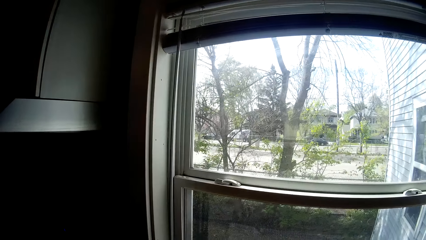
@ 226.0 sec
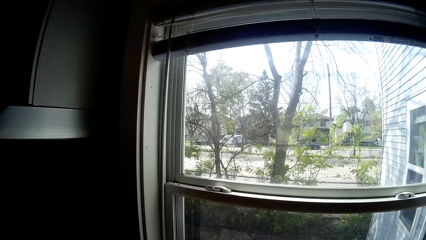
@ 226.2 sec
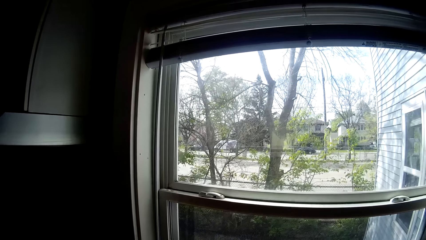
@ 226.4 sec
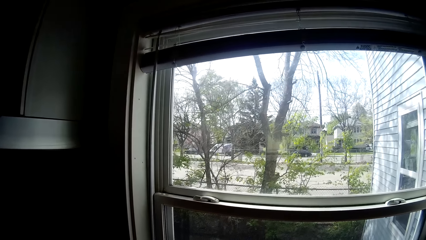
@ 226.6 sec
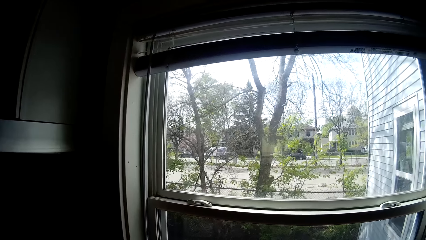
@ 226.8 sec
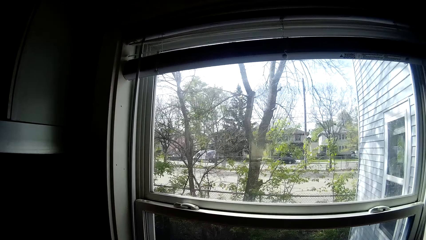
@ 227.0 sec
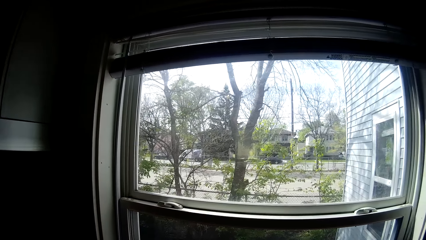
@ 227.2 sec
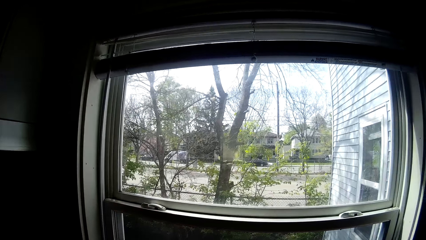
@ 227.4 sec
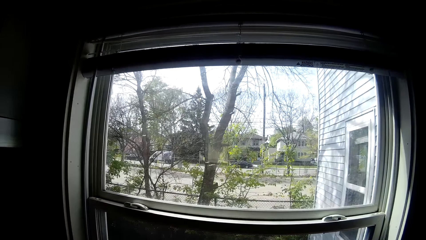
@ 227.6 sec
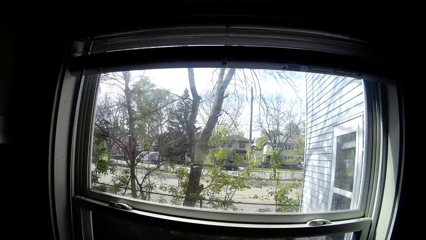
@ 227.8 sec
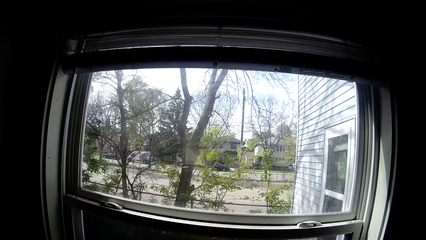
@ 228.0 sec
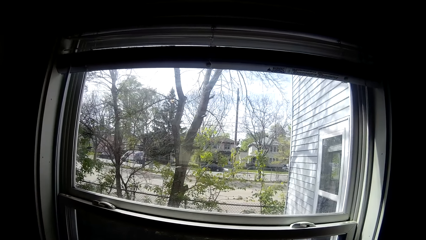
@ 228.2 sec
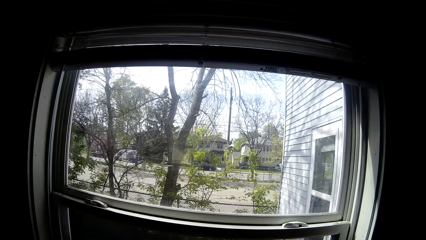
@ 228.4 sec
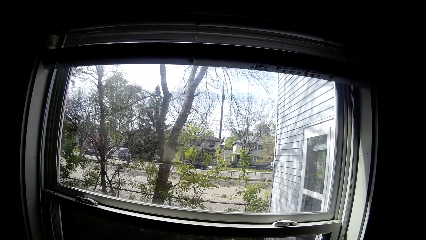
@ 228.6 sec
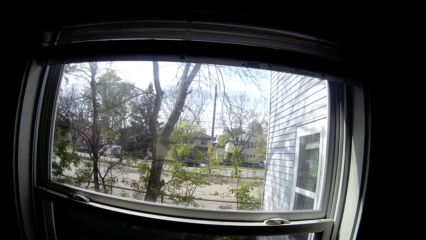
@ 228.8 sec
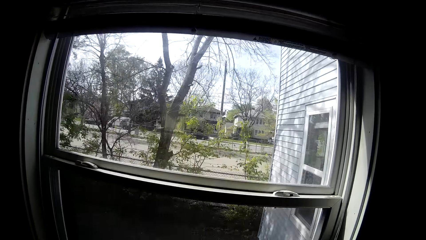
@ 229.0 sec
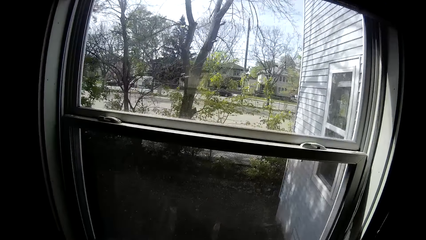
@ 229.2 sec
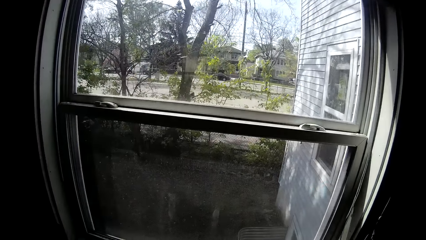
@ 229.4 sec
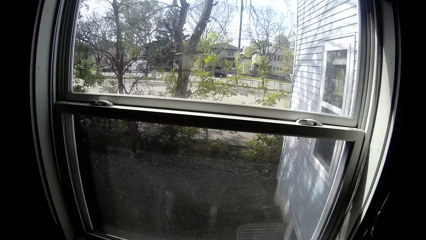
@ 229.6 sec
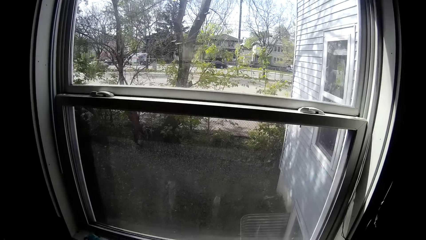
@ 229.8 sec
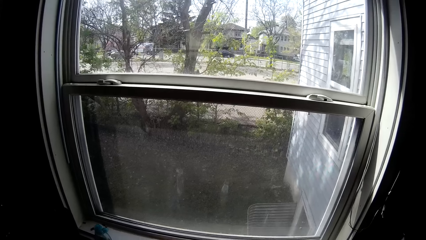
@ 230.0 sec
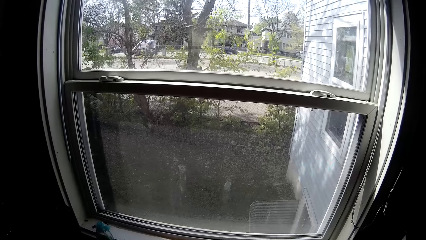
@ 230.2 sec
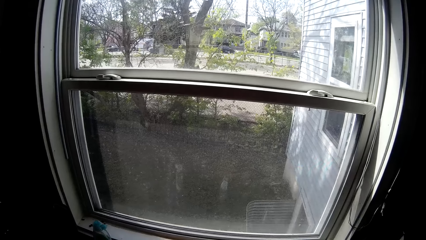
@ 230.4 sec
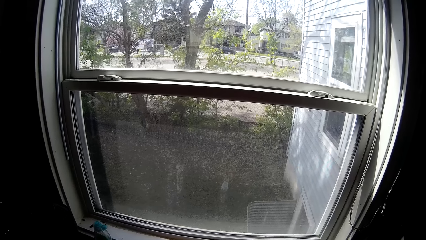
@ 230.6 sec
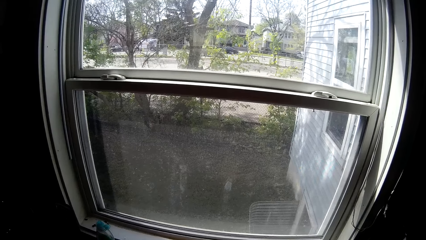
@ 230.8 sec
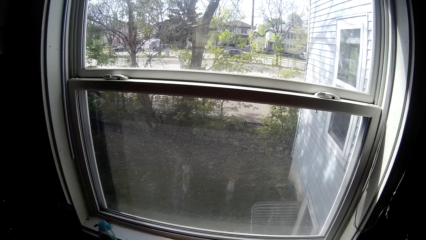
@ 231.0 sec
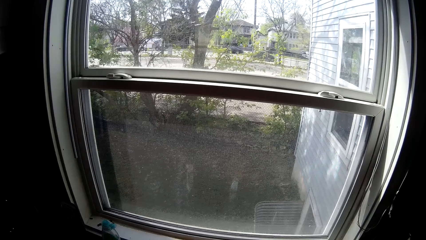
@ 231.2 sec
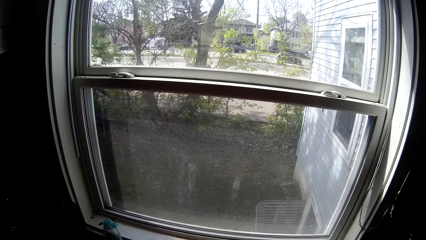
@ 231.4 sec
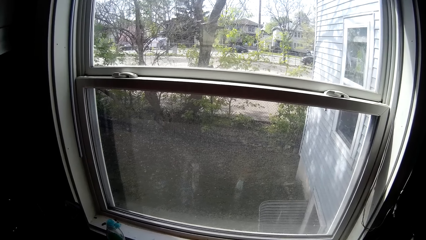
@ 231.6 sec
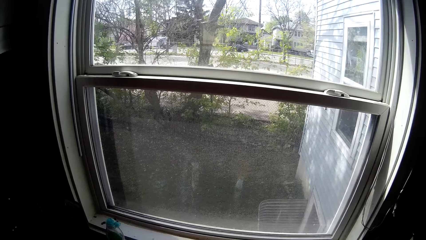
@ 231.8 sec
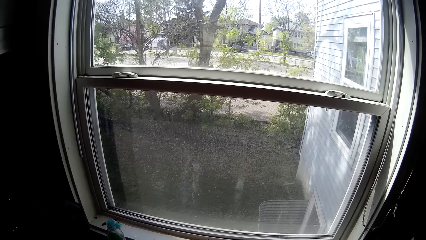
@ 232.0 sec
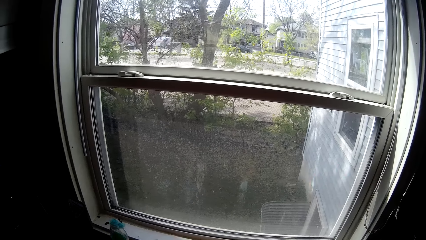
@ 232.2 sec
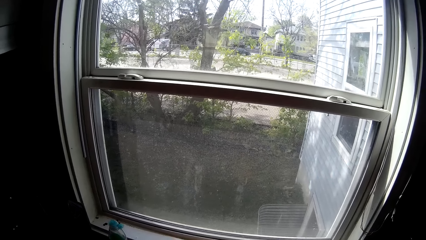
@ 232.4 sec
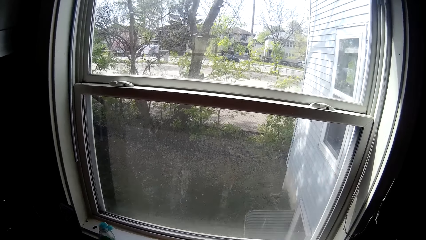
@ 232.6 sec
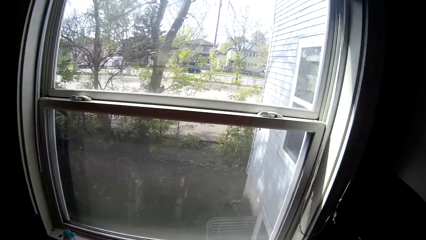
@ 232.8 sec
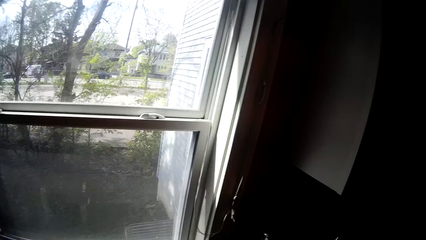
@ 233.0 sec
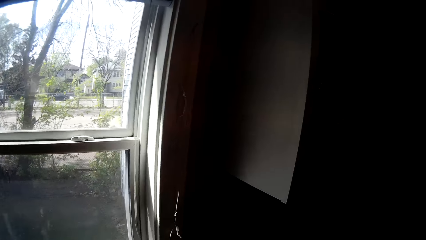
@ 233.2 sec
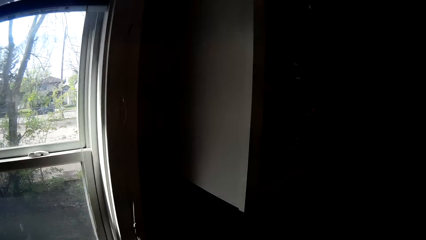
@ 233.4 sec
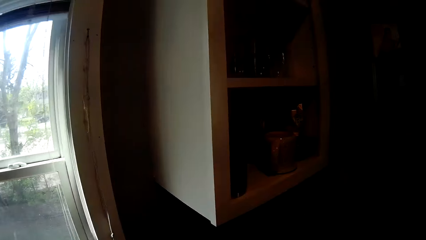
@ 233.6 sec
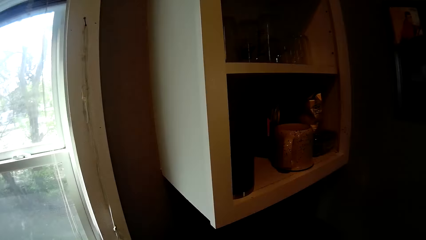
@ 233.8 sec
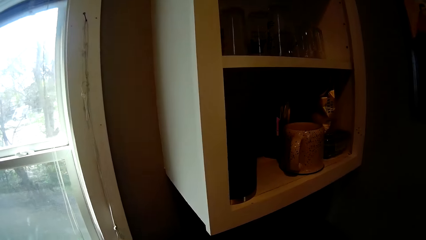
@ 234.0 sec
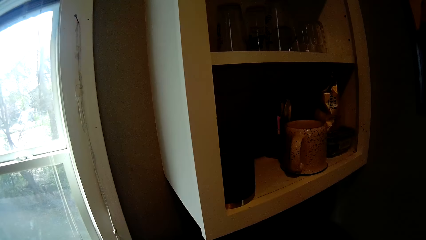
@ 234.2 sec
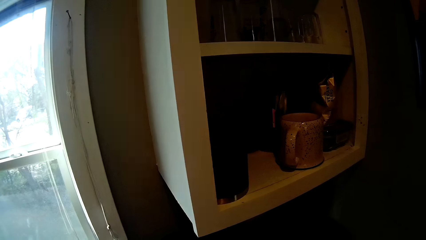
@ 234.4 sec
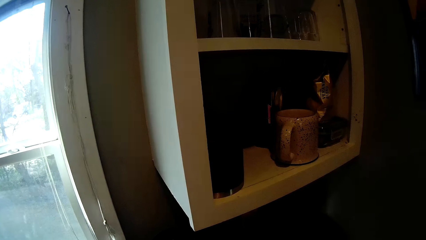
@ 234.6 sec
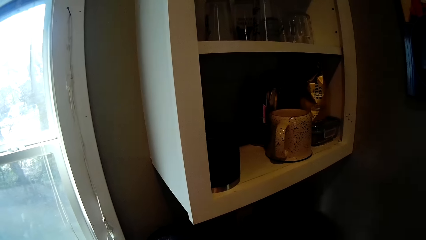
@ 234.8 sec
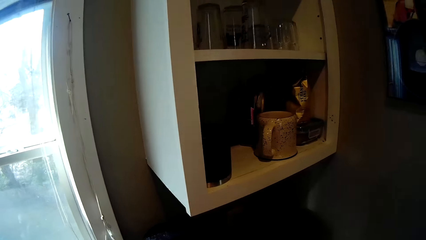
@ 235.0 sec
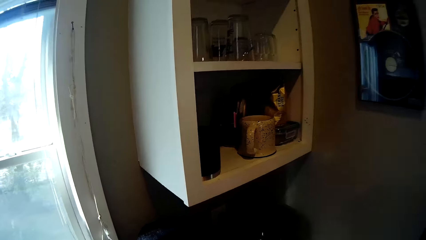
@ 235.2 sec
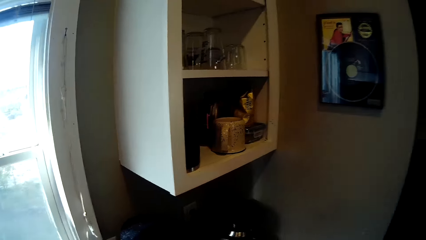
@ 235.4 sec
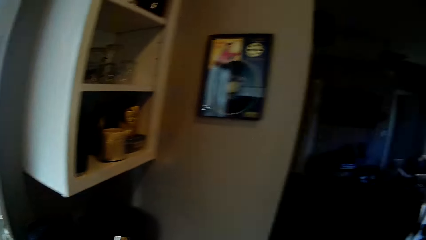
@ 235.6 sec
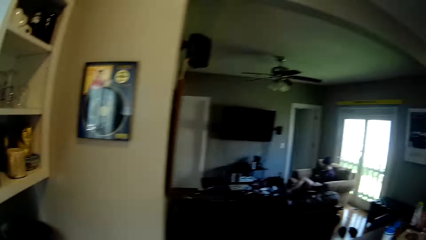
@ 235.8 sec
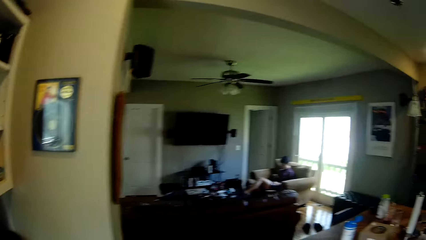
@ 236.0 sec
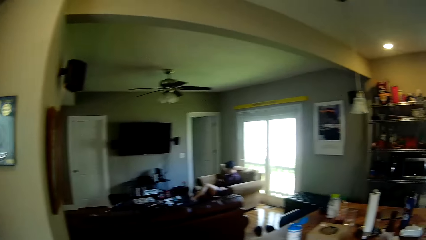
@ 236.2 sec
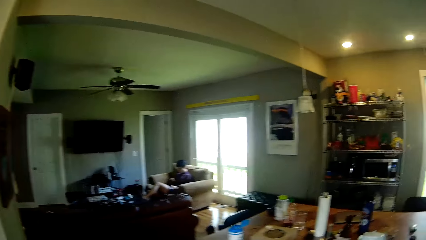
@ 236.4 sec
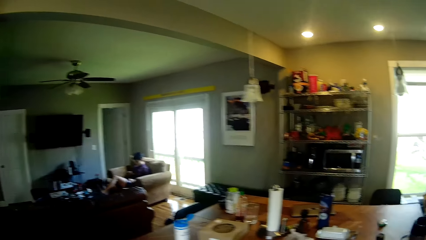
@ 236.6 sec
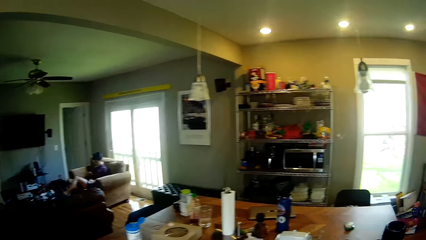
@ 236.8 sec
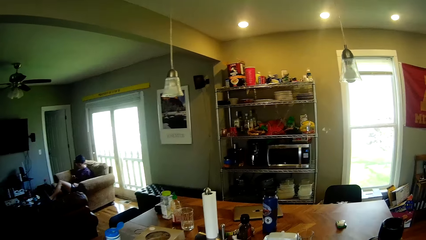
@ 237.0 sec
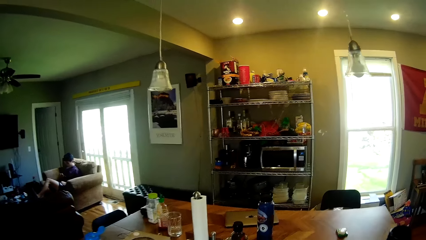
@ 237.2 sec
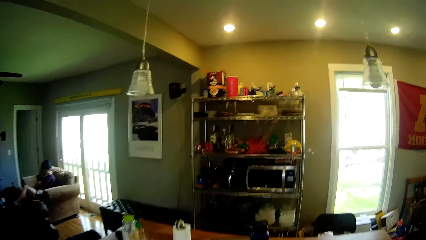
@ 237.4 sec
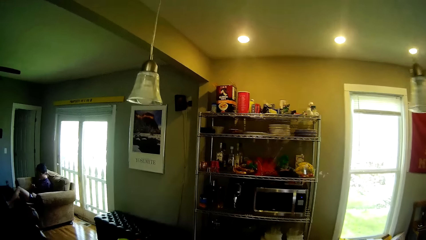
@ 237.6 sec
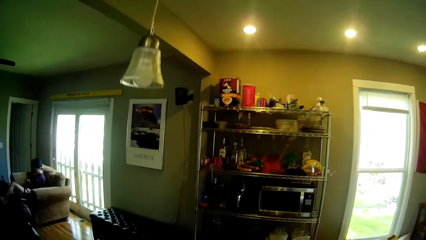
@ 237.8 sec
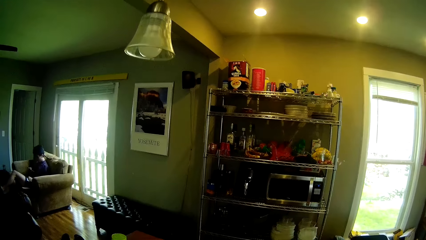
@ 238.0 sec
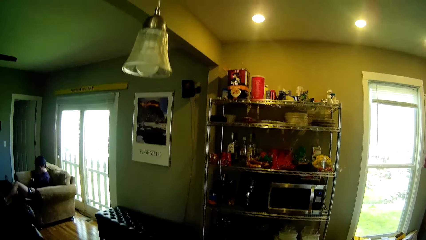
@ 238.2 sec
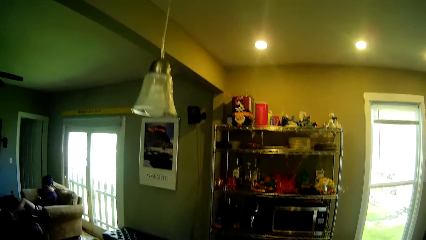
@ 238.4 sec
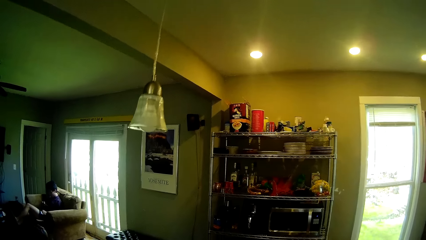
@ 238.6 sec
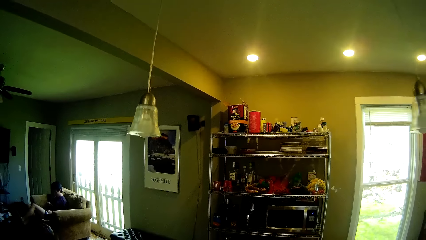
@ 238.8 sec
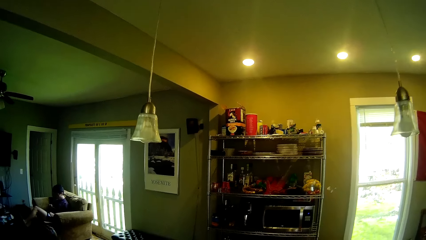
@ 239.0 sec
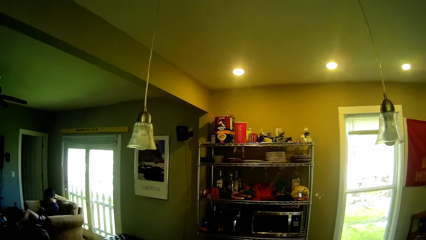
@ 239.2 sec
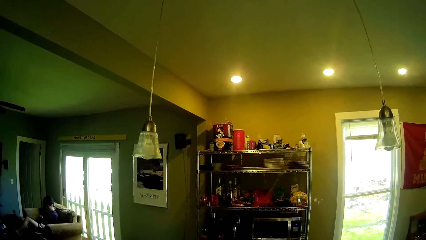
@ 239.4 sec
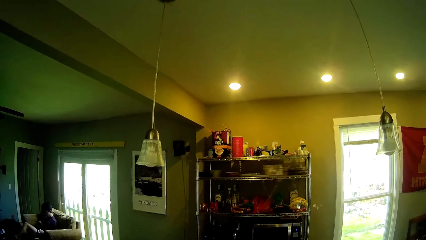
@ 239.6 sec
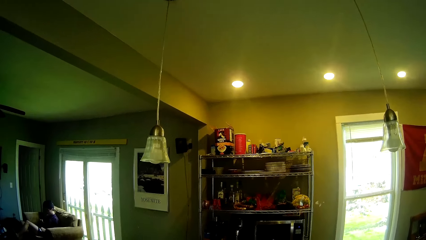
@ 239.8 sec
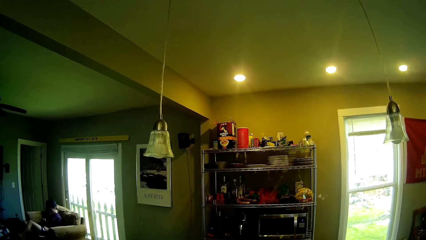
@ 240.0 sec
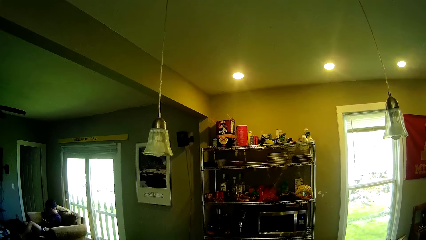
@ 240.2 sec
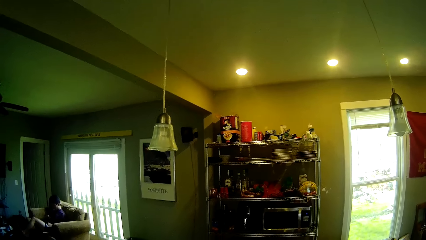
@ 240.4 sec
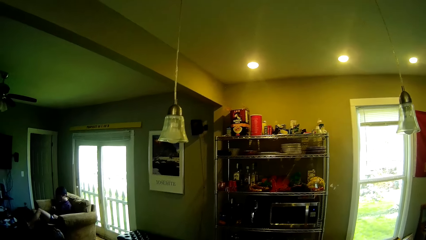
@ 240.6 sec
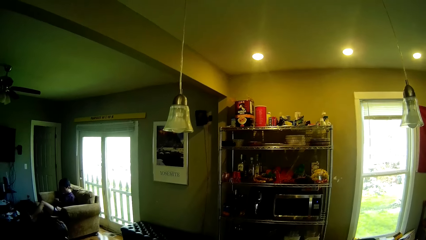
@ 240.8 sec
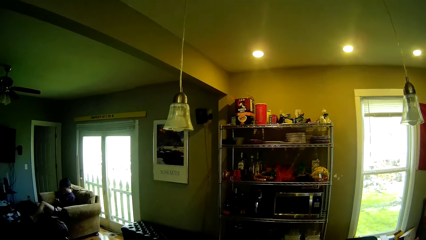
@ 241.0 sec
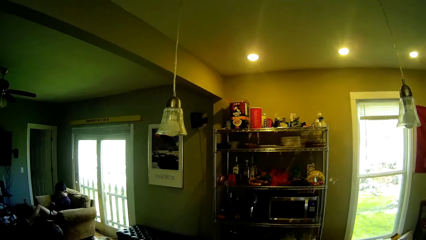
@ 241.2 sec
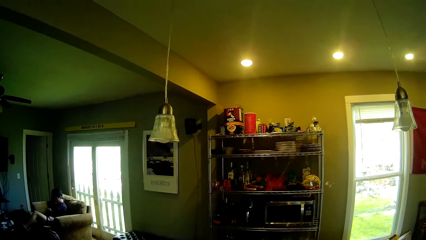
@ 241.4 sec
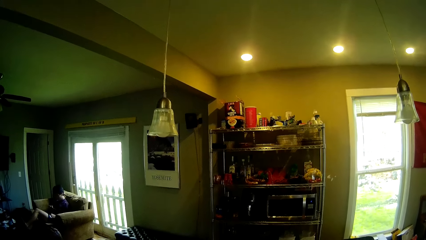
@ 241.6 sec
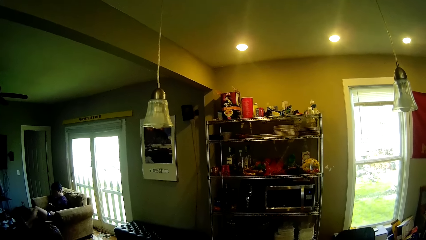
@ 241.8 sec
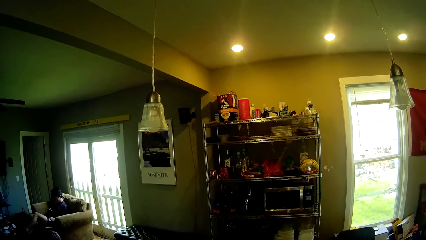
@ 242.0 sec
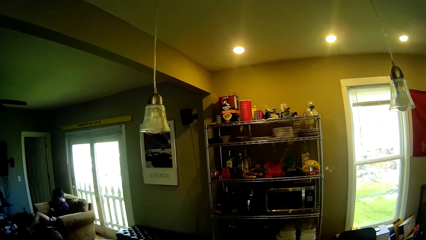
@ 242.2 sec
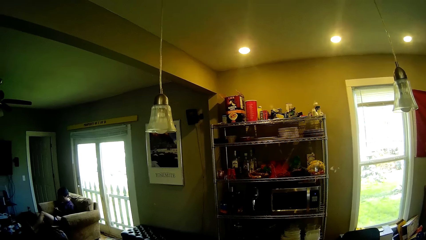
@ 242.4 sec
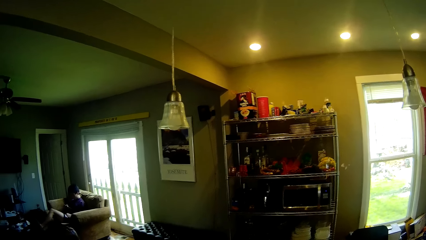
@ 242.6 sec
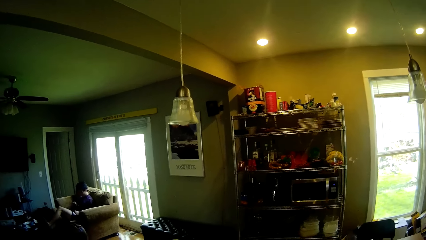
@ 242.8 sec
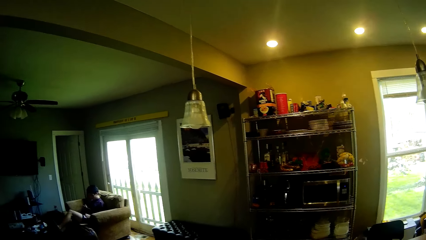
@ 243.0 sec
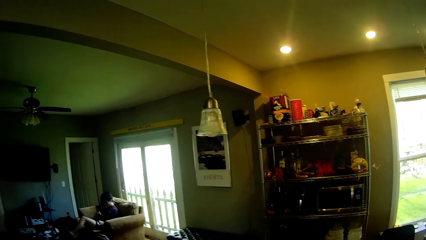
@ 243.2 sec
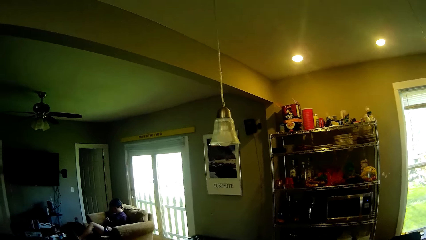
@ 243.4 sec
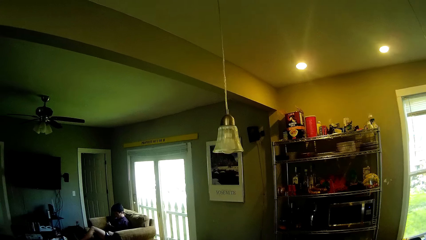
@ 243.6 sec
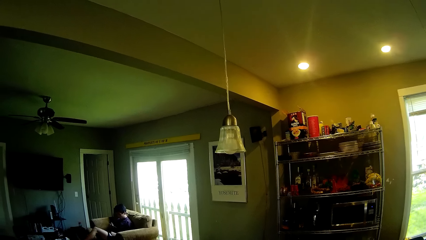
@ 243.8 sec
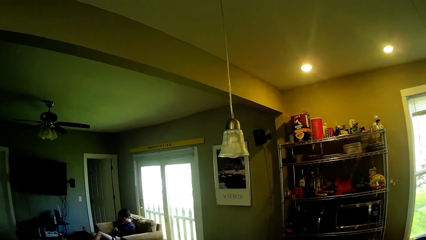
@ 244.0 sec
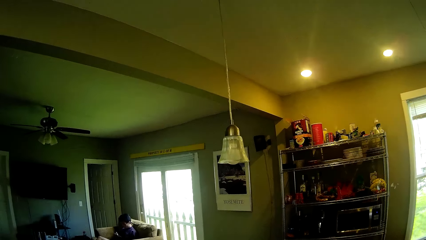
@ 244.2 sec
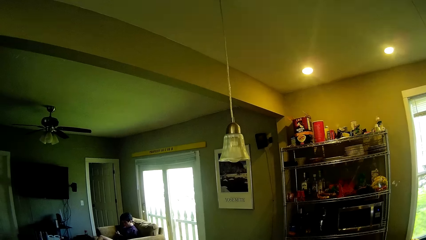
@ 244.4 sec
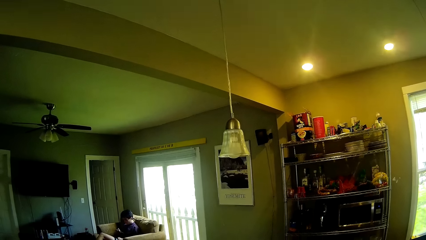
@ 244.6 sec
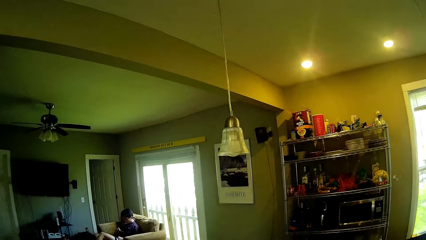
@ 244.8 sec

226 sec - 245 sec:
The camera wearer looks at a window. They walk to a dining table. They look around.
